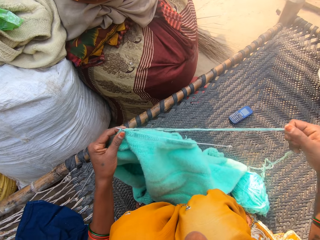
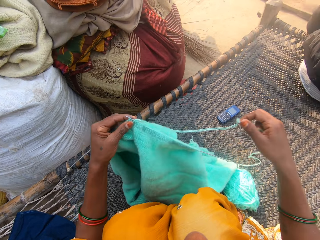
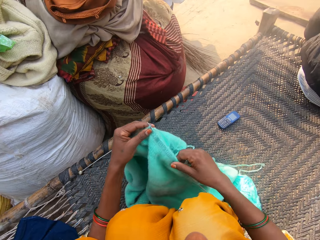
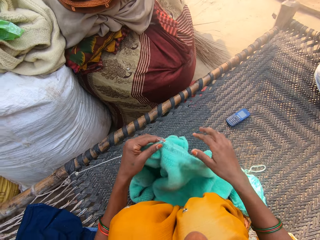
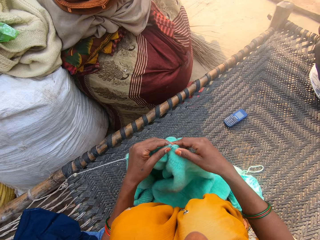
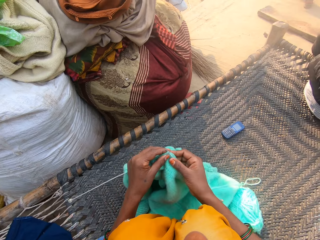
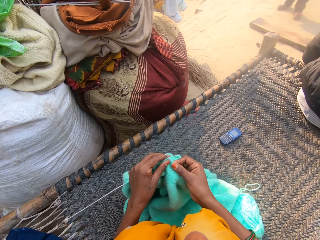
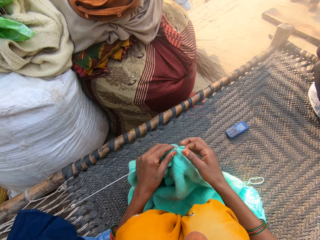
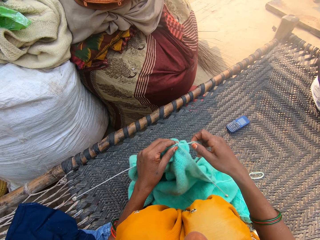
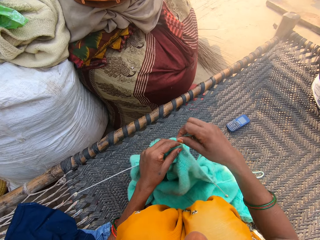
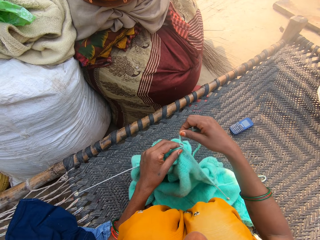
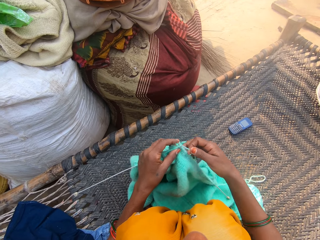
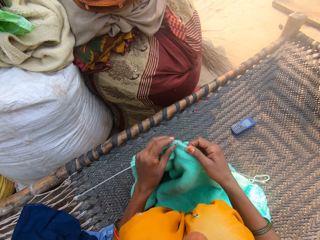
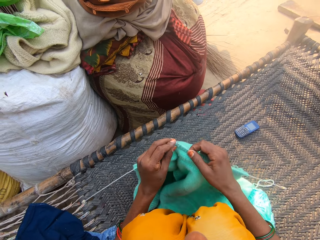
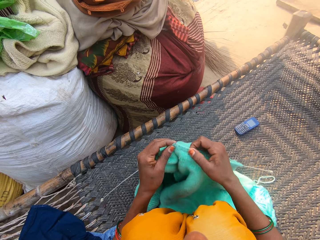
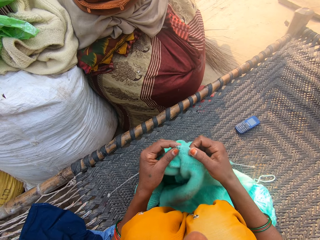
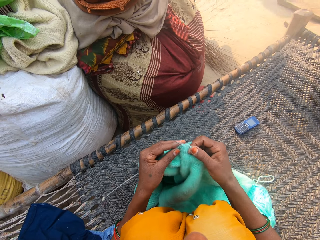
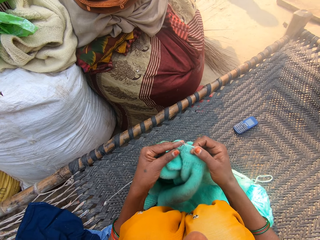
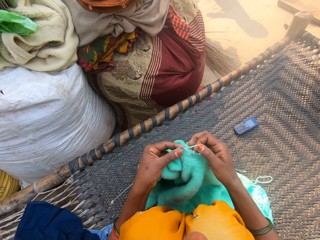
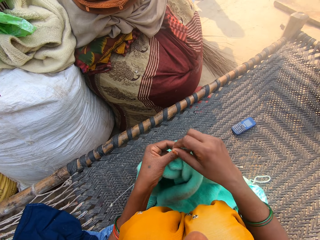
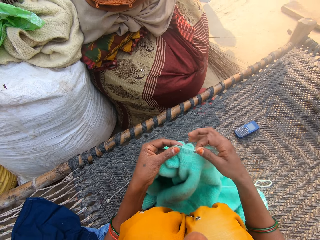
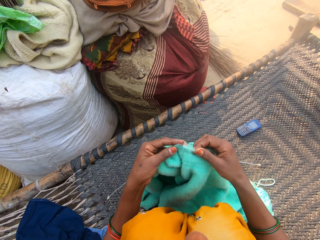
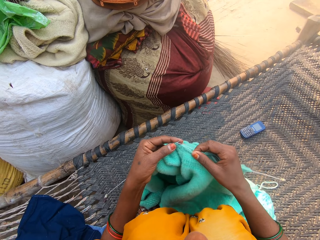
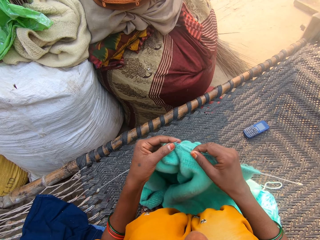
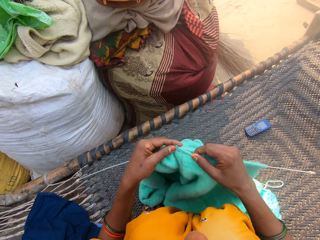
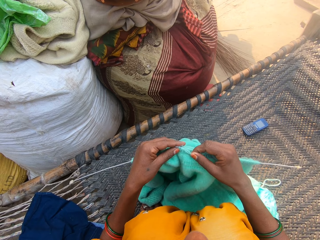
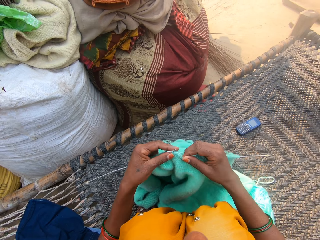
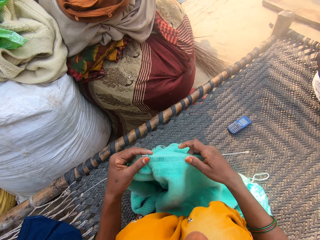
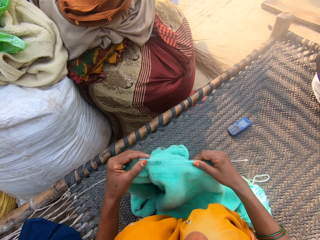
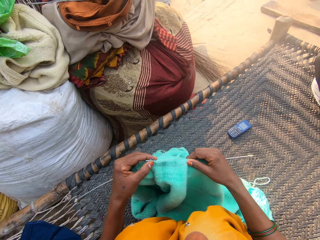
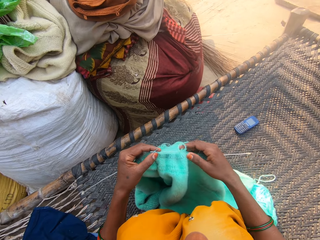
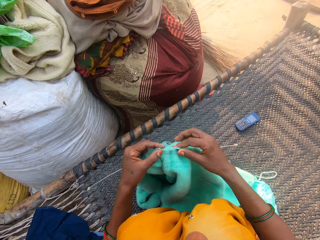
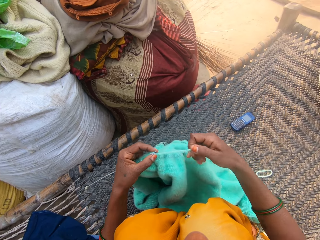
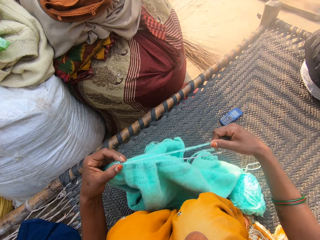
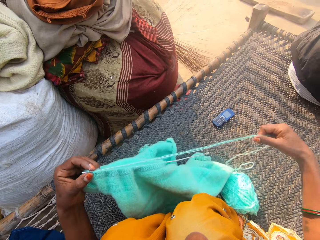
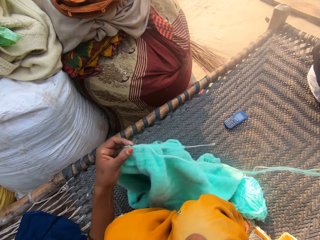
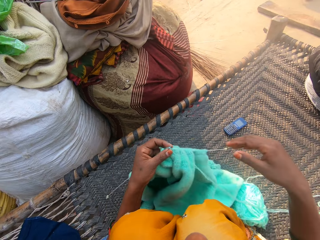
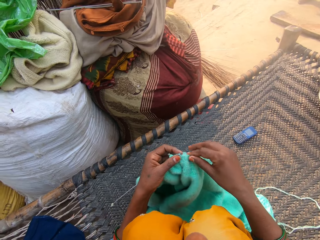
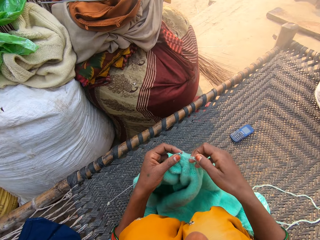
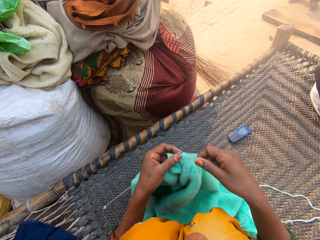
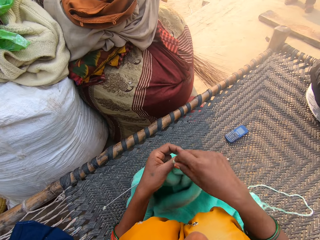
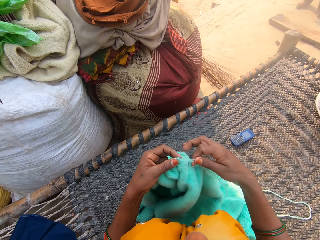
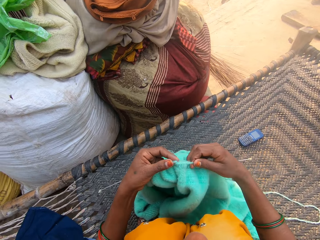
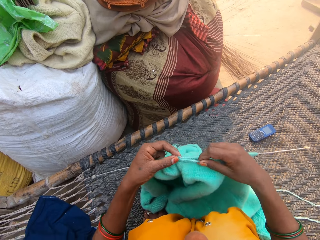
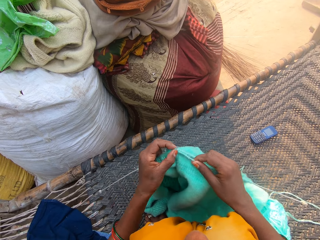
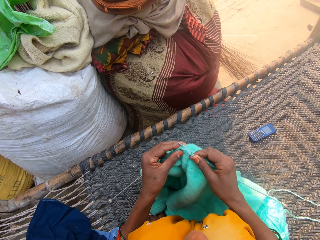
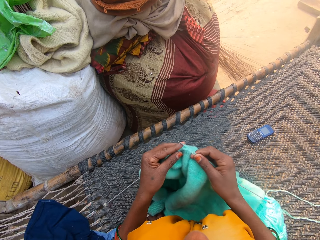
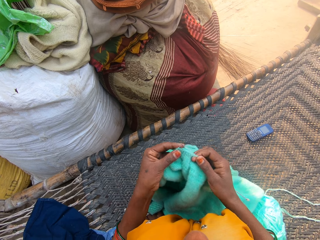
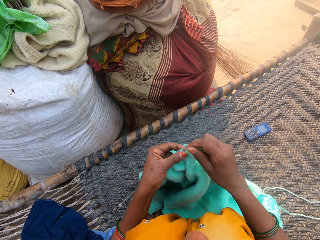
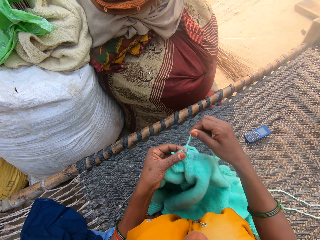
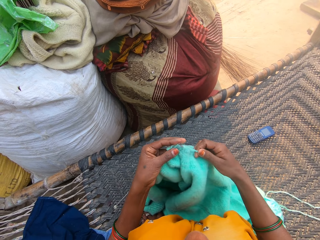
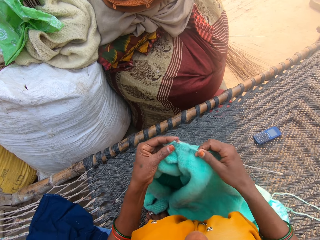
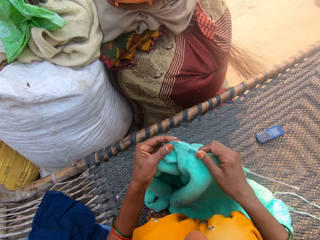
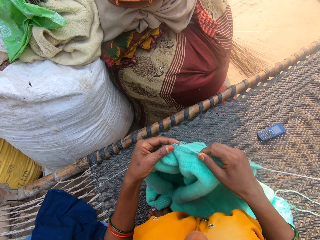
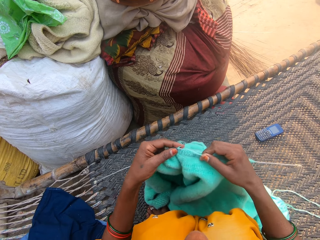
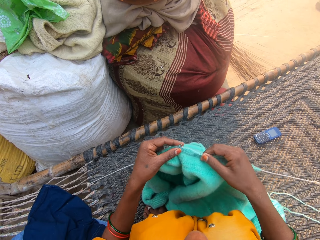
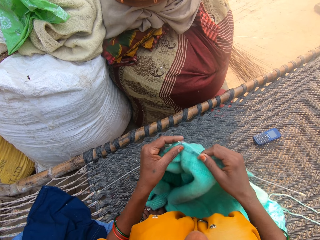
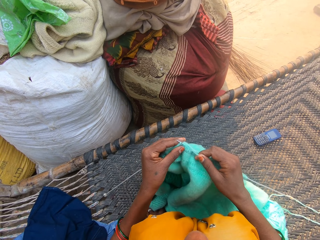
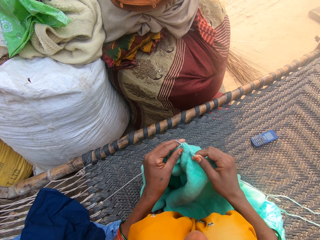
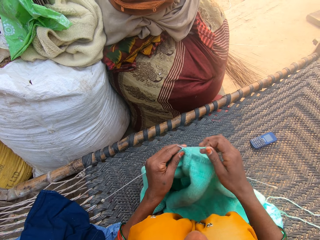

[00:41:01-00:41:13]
The camera wearer pulls the yarn. They hold the yarn in place. They knit the cloth. They hold the yarn in place. They knit the cloth. They pull the yarn. They hold the yarn in place. They knit the cloth. They hold the yarn in place. They knit the cloth.

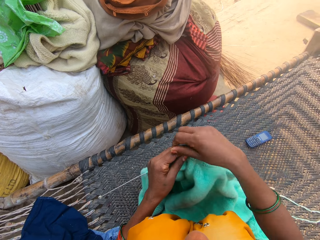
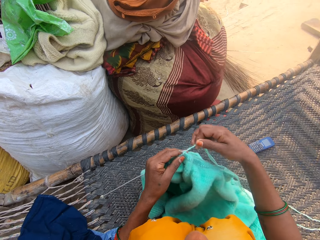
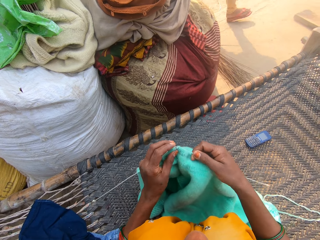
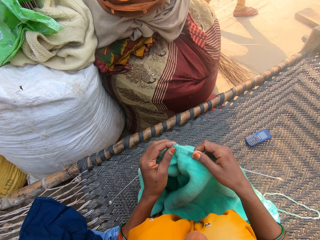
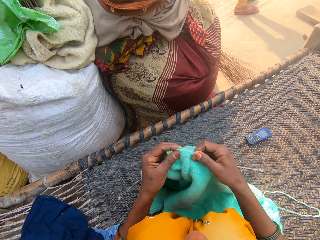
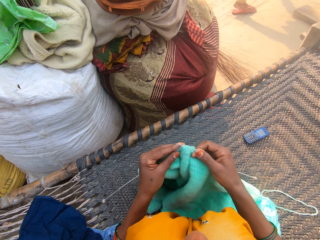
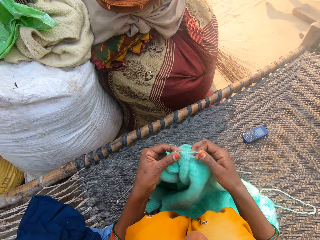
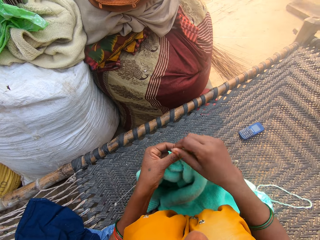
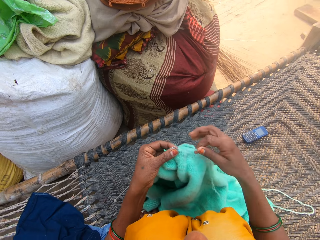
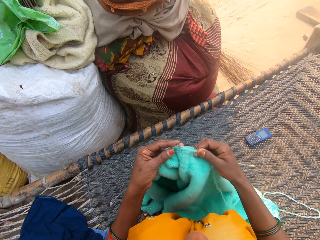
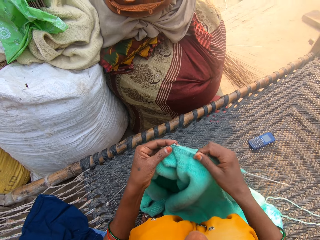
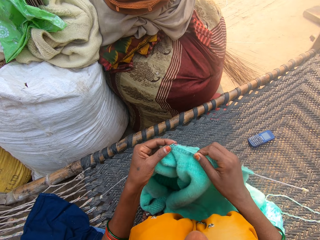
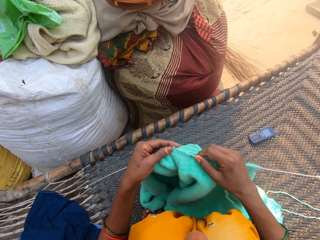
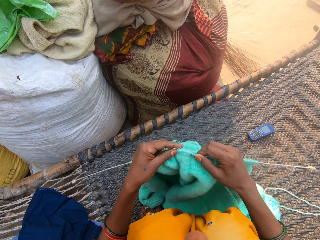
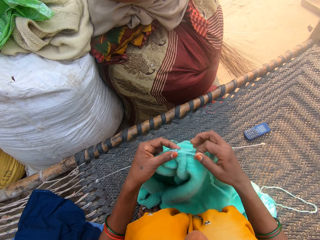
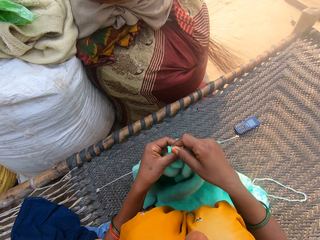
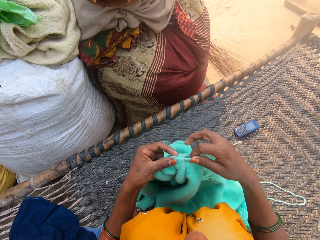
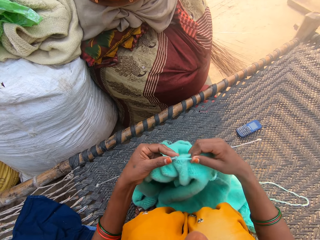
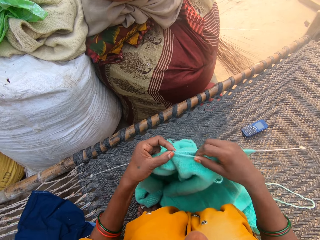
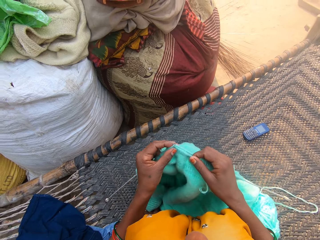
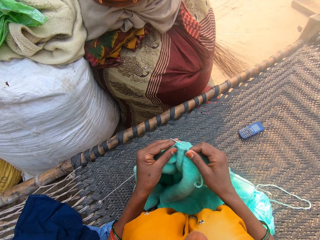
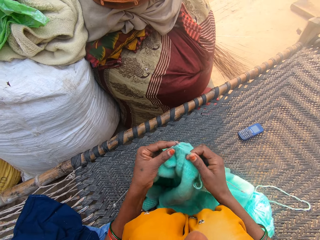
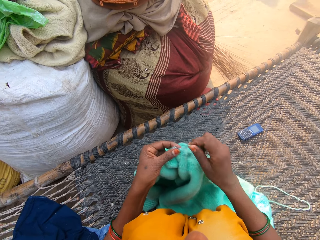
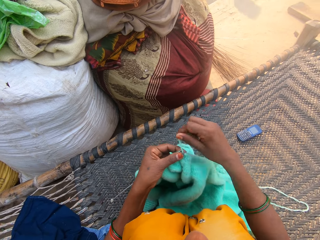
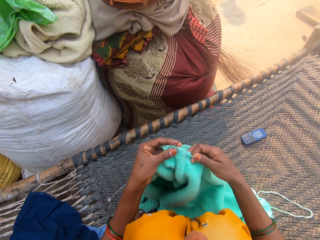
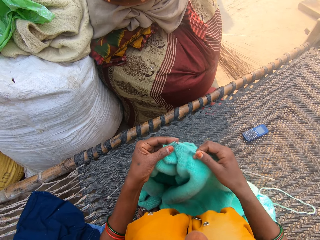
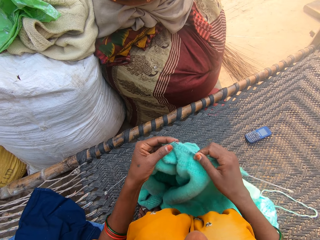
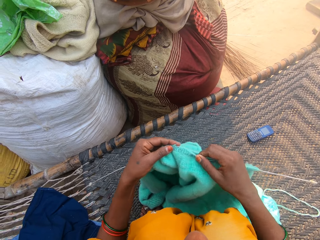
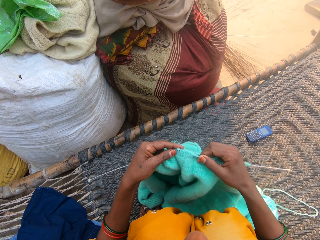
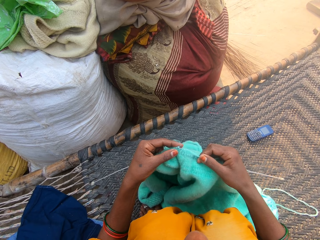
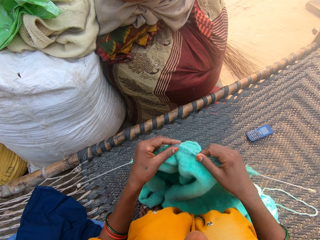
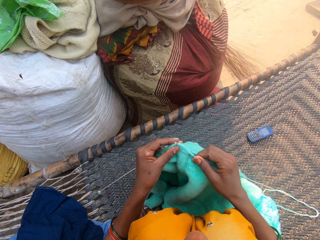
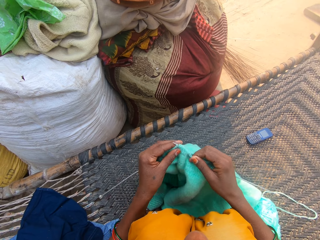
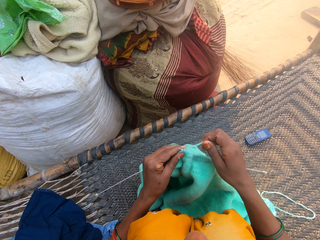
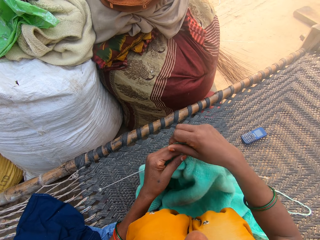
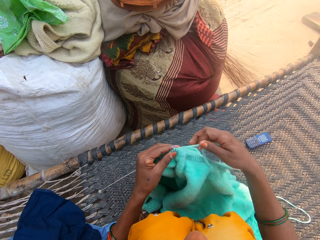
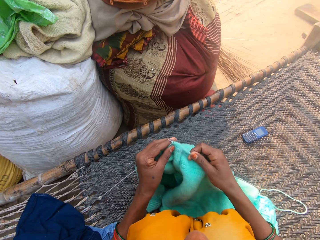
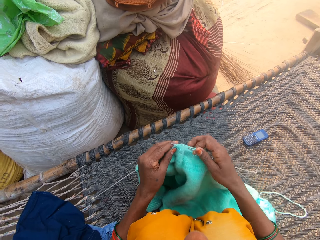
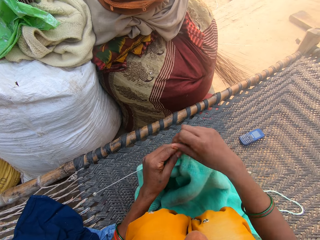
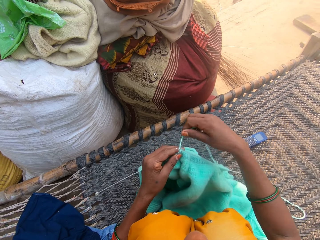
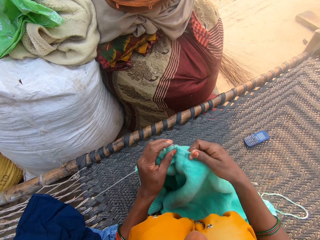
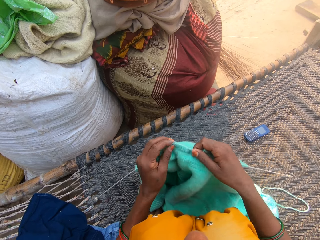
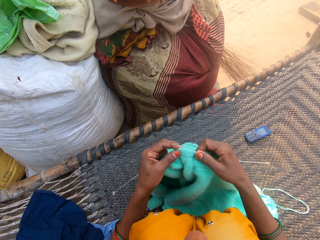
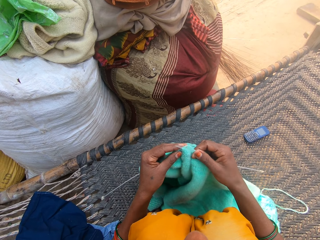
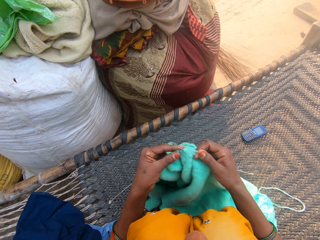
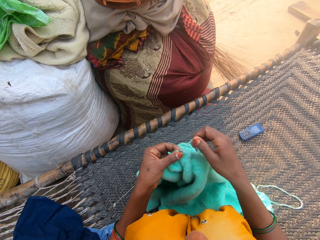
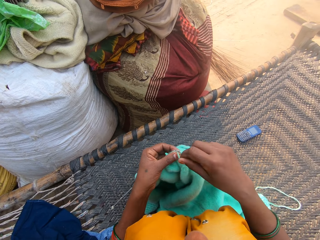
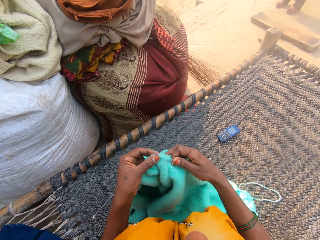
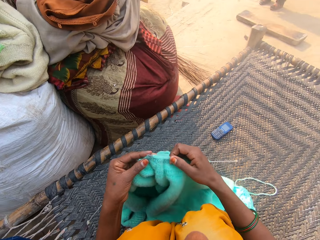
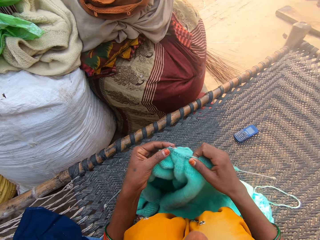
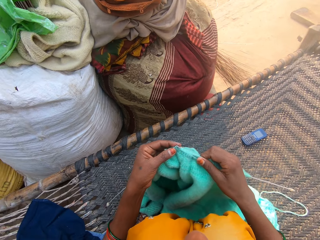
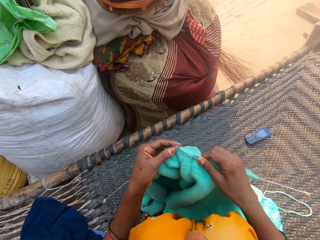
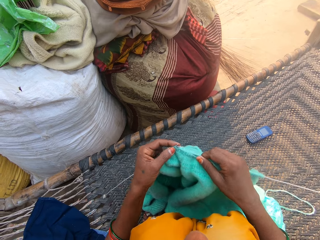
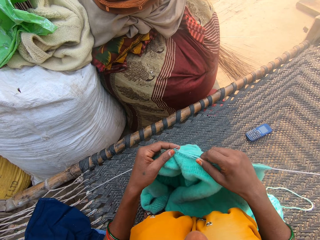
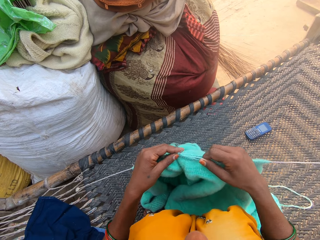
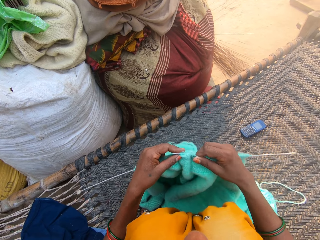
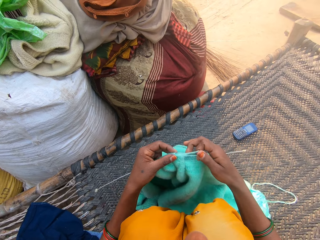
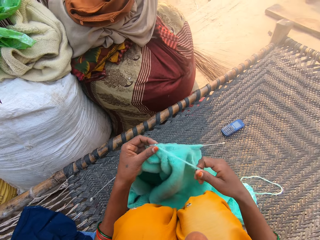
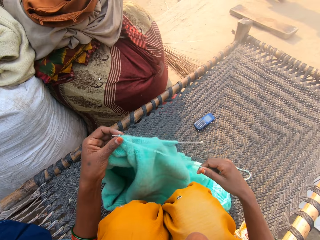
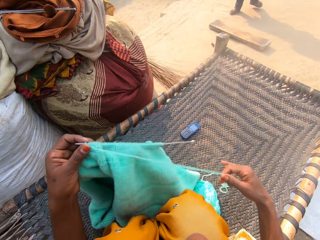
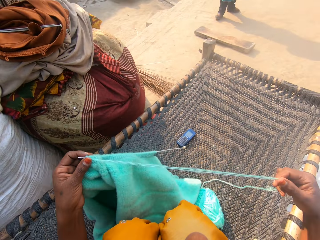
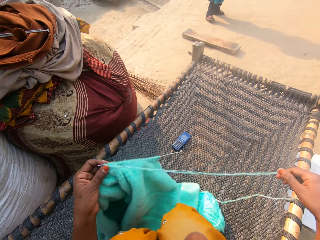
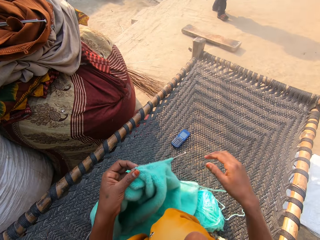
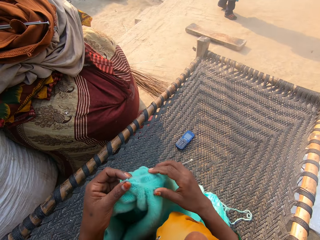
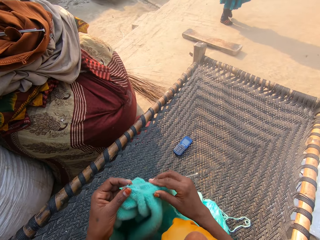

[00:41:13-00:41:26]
The camera wearer holds the yarn in place. They knit a cloth. They hold the yarn in place. They knit the cloth. They hold the yarn in place. They knit the cloth. They hold the yarn in place. They knit the cloth. They hold the yarn in place. They knit the cloth. They hold the yarn in place. They stare at the cloth. They knit the cloth. They pull the yarn.
